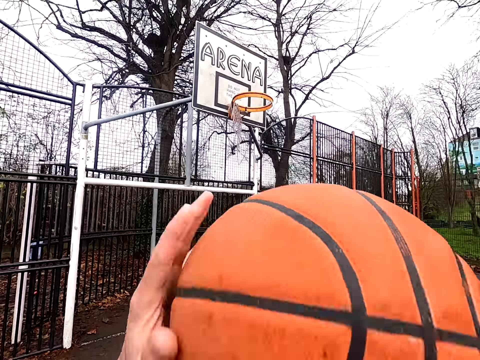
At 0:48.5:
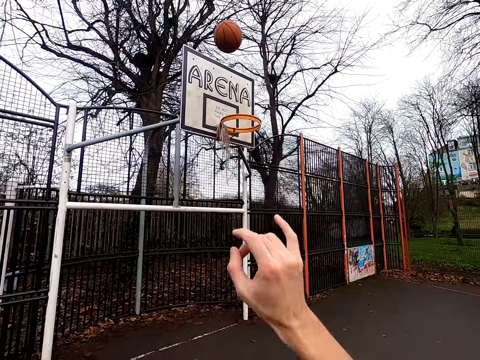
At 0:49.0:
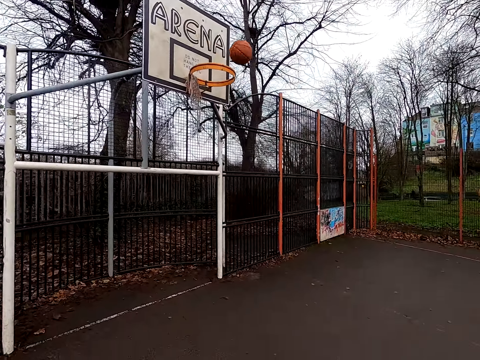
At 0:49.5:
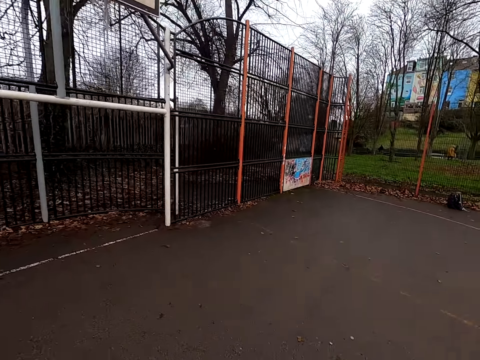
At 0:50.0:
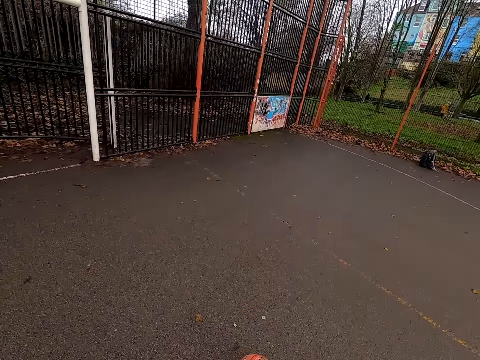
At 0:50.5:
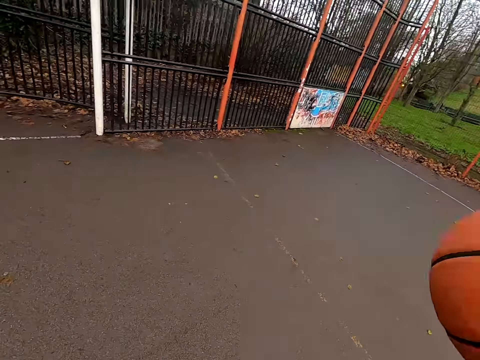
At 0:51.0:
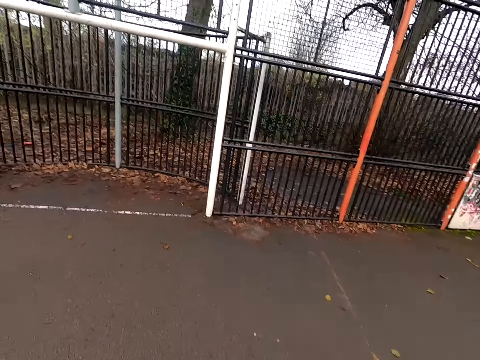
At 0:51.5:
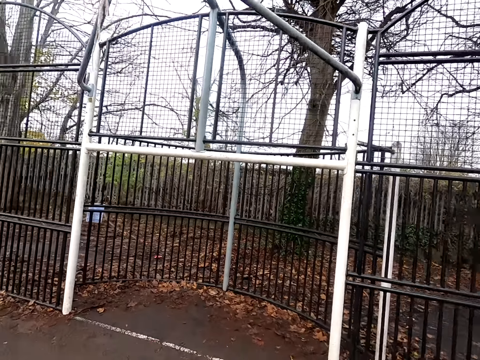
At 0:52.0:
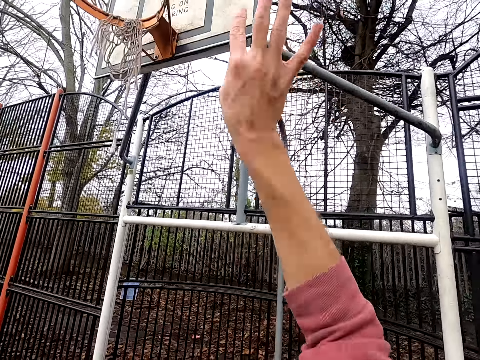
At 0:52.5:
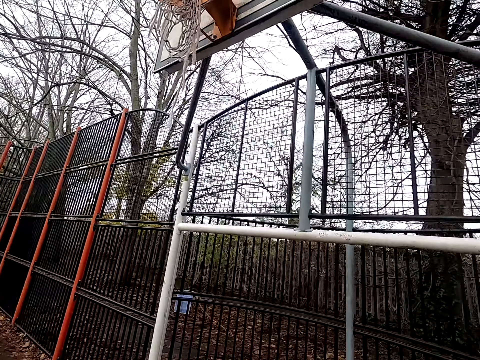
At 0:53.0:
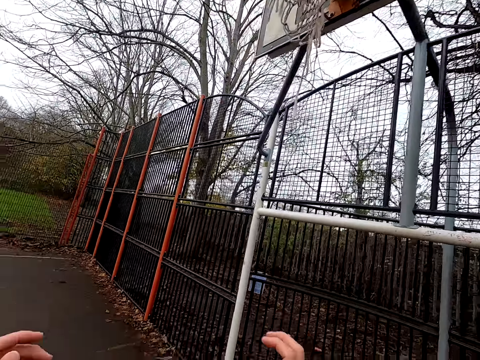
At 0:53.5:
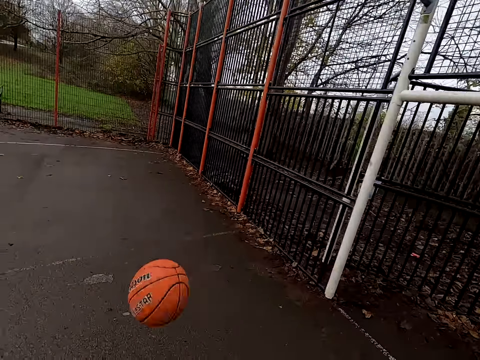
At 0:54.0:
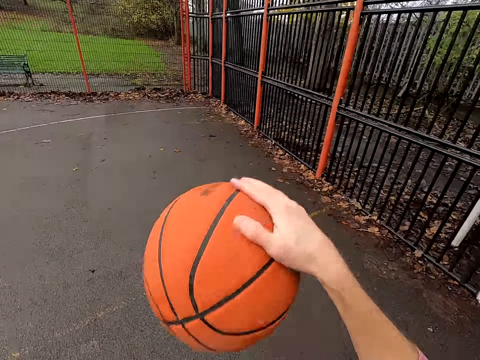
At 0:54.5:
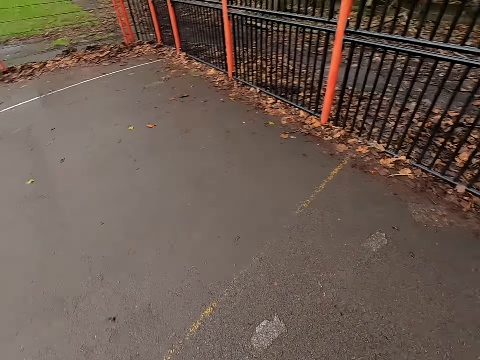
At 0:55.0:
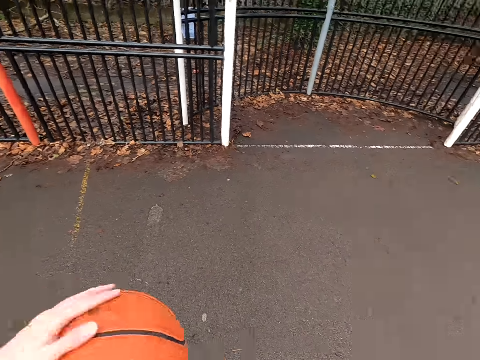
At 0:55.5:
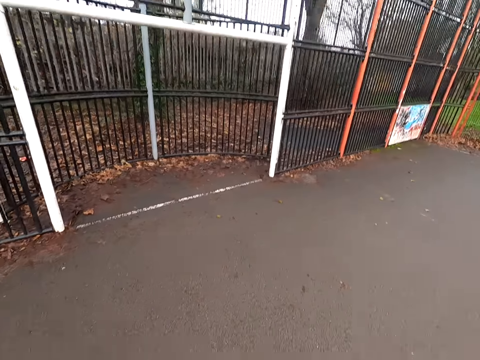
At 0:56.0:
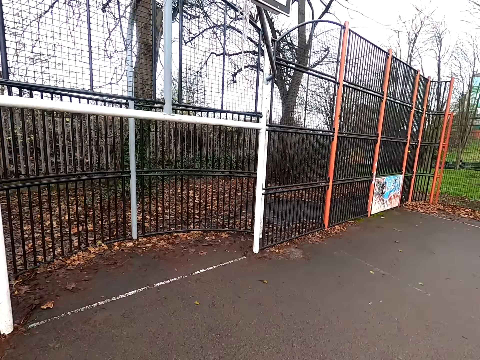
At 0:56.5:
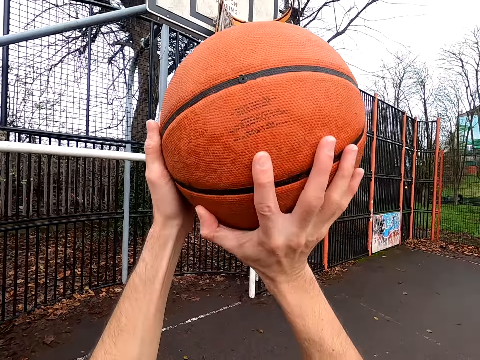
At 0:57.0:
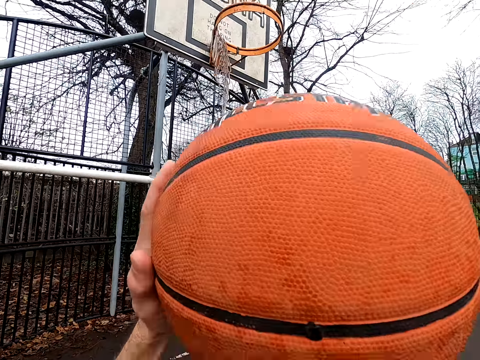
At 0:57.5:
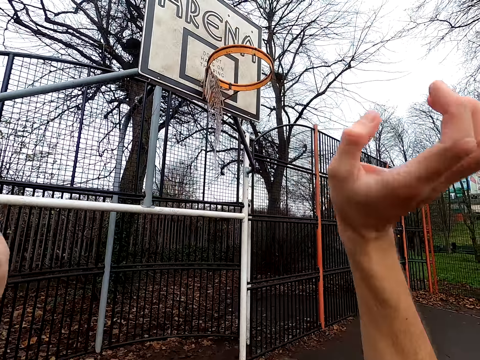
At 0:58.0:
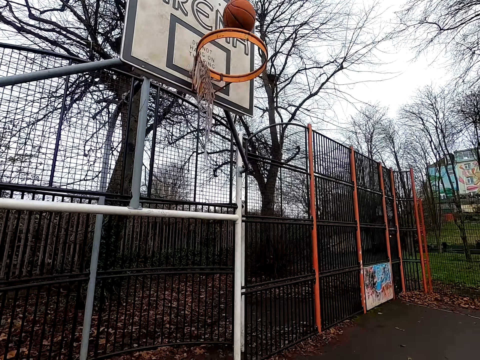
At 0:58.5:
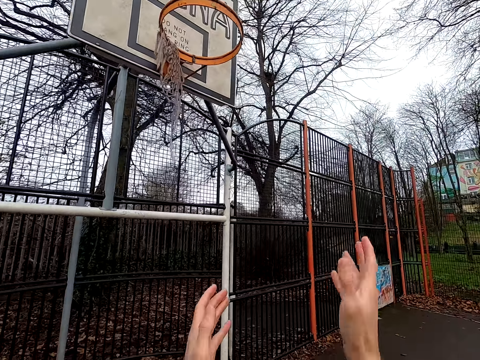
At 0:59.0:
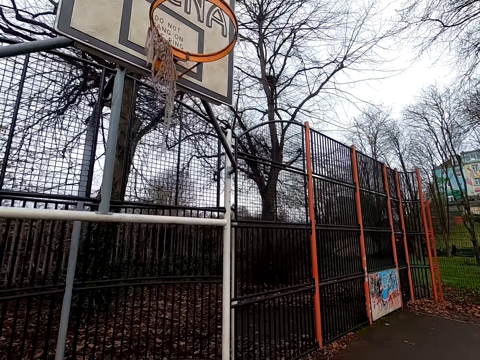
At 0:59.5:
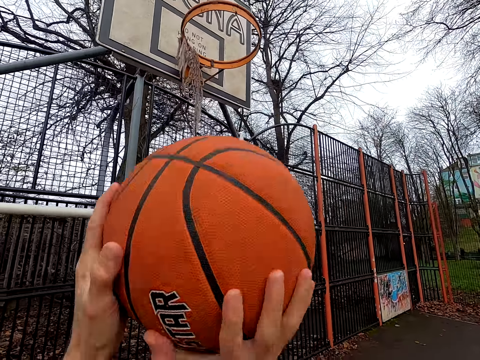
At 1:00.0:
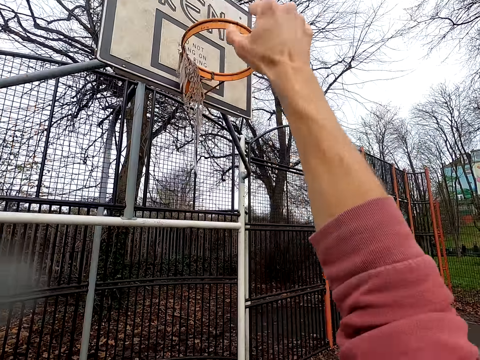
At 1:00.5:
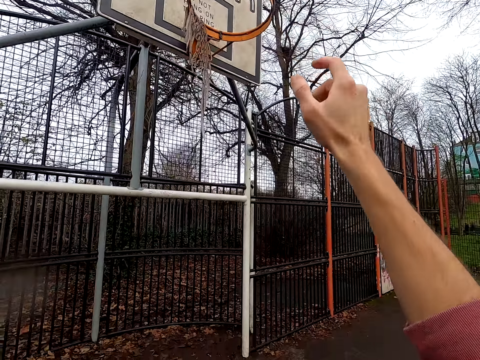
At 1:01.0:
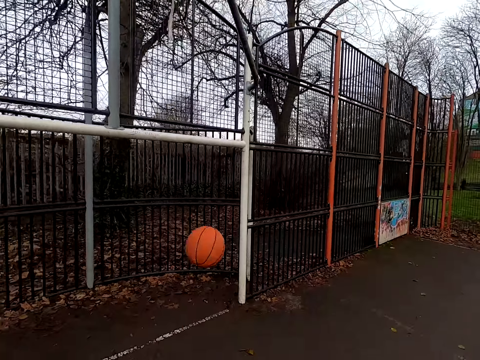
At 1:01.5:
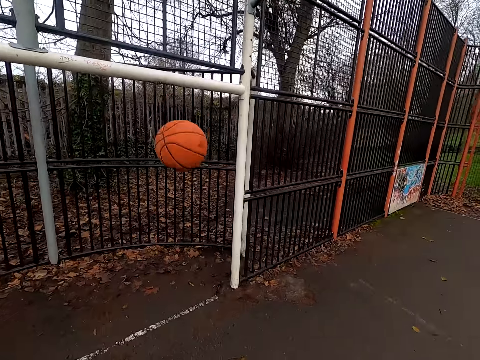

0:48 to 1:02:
The camera wearer shoots the ball. They take the ball and dribble the ball. They shoot the ball. They take the ball and dribble the ball. They shoot the ball. They take the ball and shoot the ball.

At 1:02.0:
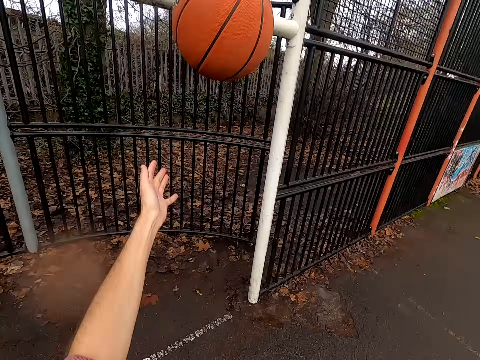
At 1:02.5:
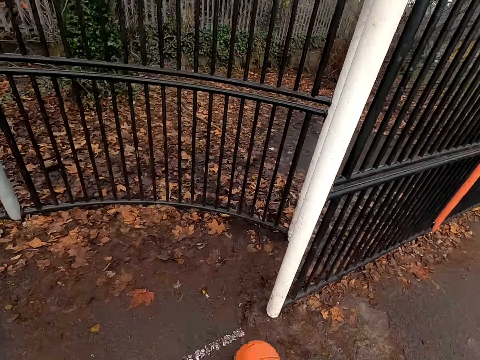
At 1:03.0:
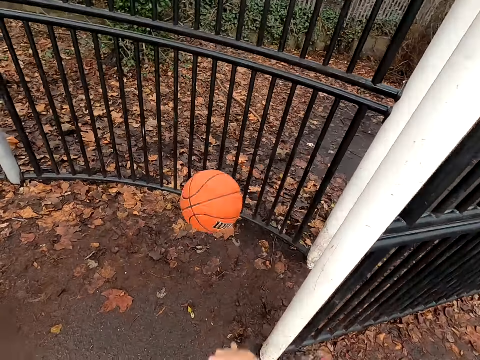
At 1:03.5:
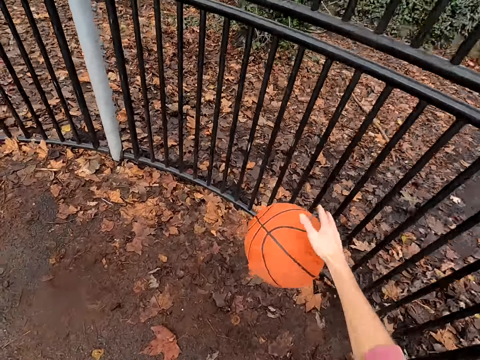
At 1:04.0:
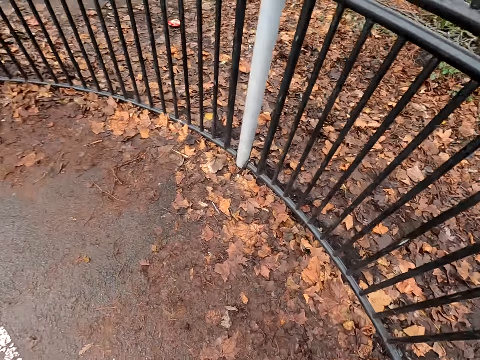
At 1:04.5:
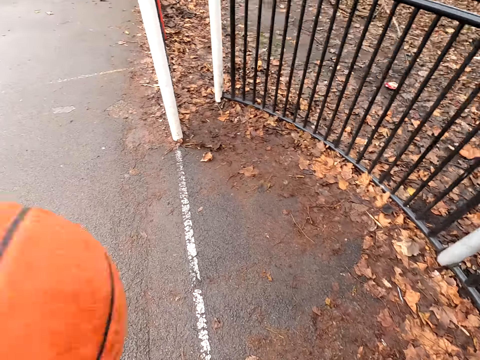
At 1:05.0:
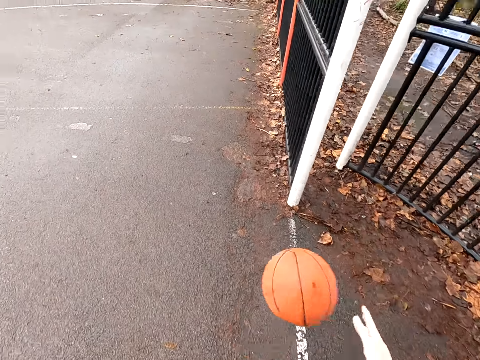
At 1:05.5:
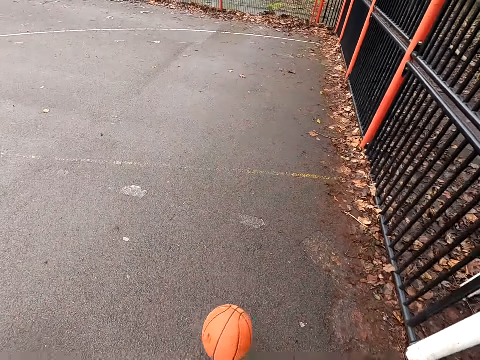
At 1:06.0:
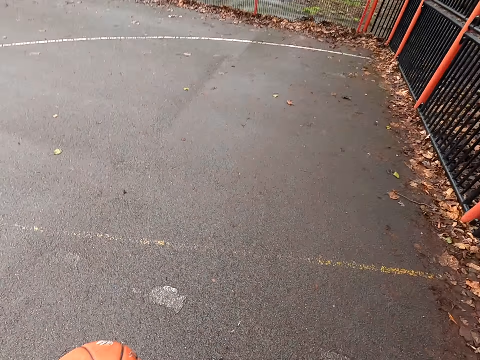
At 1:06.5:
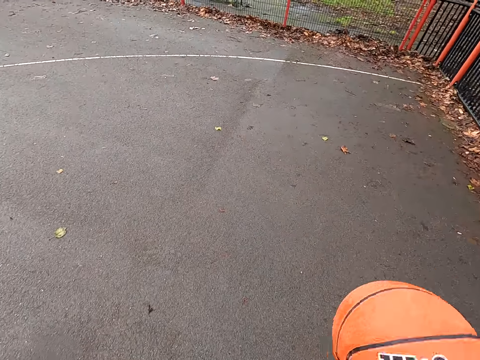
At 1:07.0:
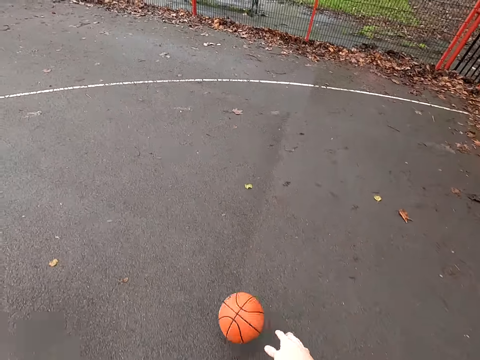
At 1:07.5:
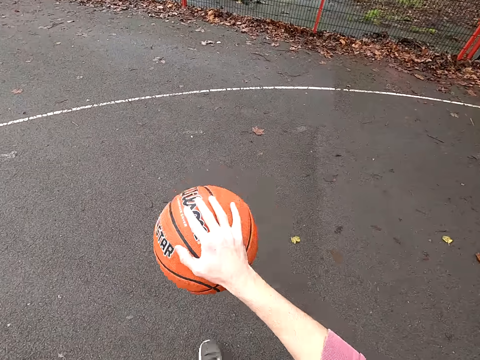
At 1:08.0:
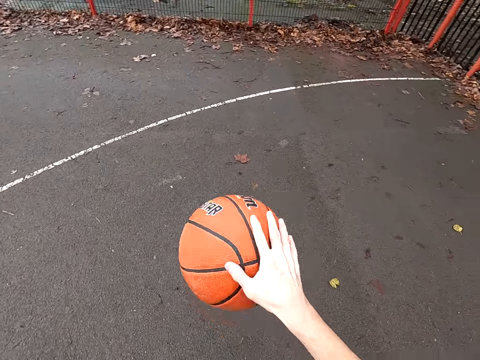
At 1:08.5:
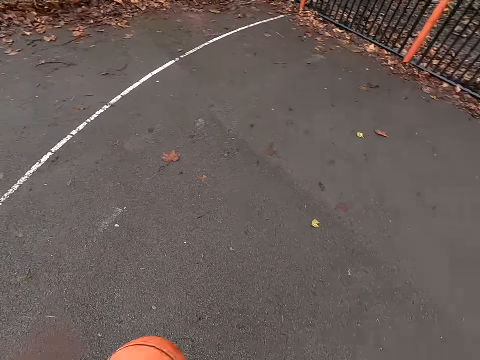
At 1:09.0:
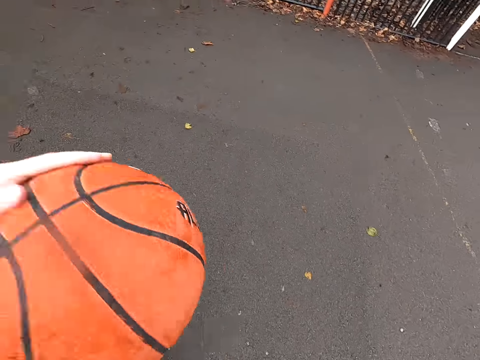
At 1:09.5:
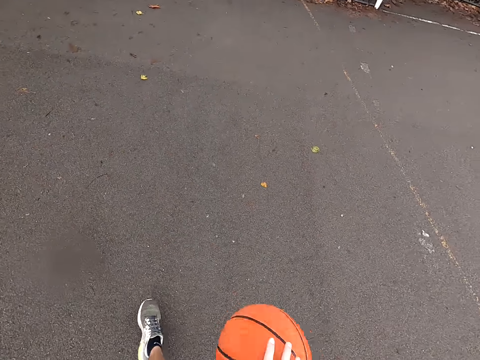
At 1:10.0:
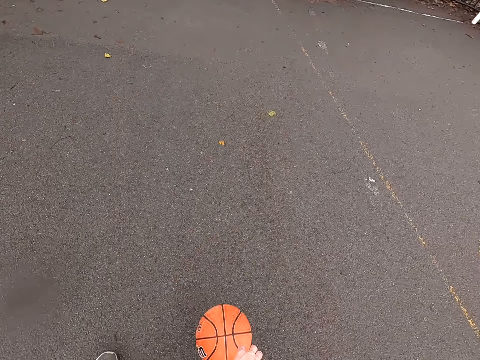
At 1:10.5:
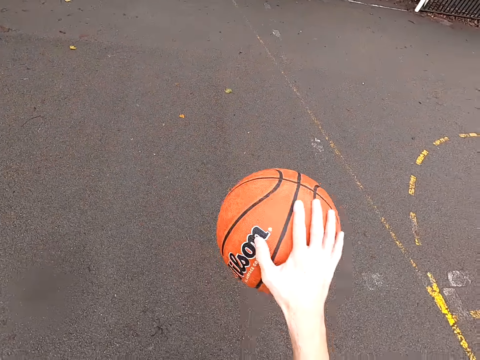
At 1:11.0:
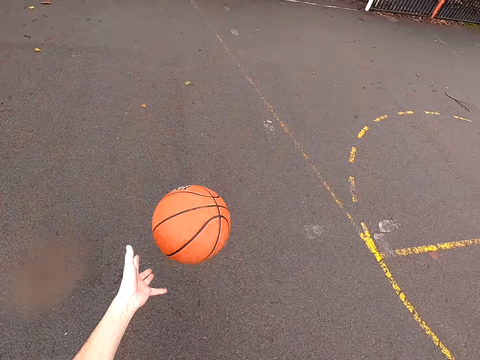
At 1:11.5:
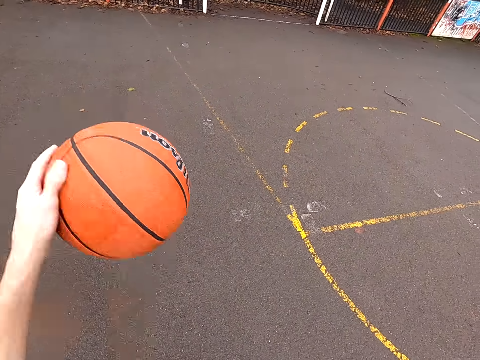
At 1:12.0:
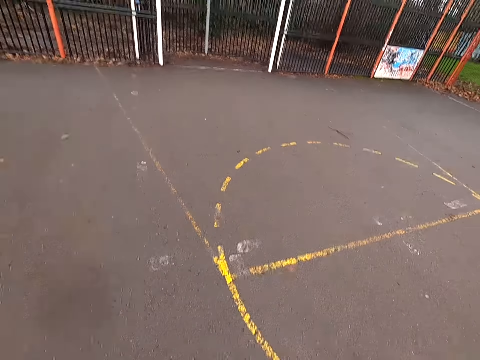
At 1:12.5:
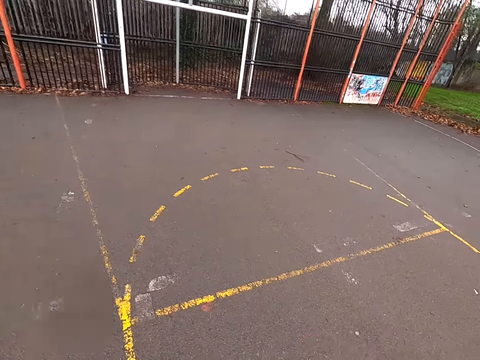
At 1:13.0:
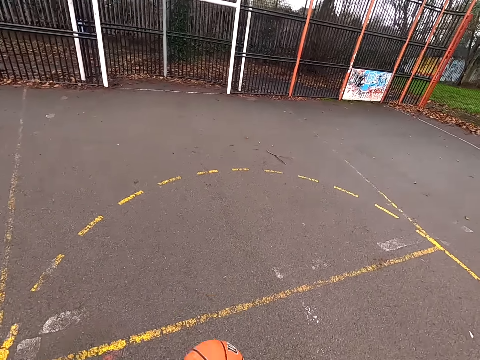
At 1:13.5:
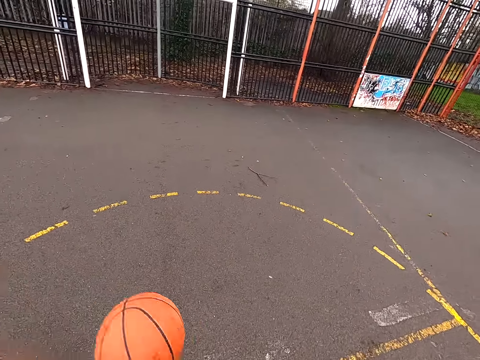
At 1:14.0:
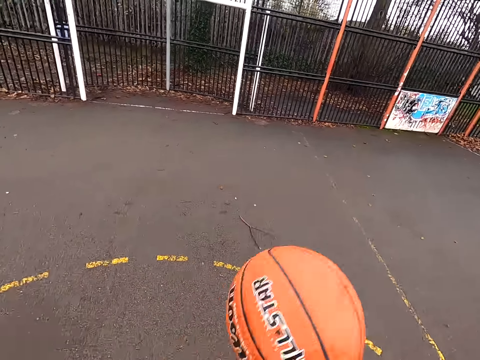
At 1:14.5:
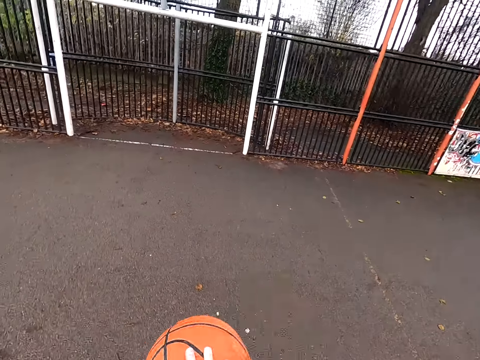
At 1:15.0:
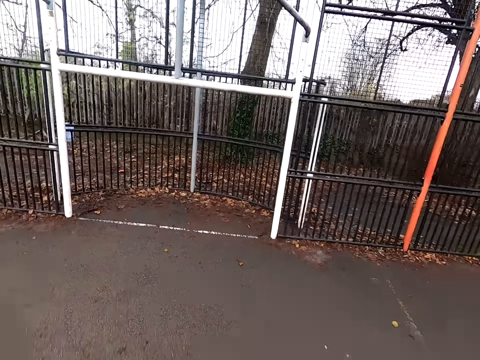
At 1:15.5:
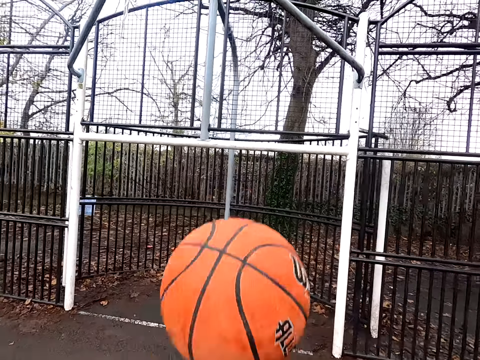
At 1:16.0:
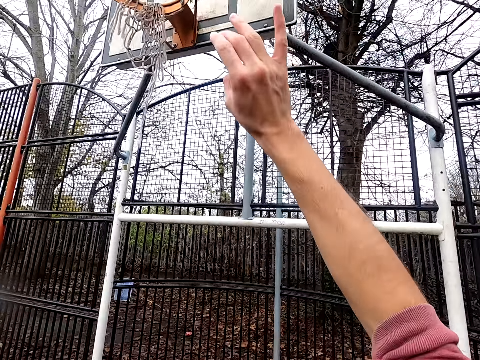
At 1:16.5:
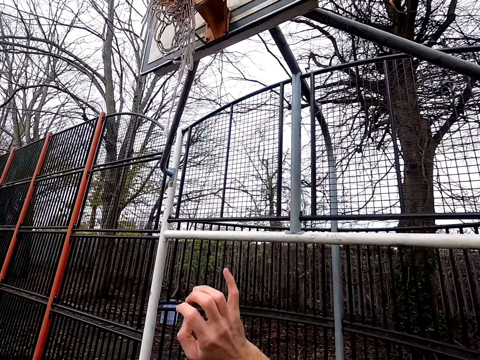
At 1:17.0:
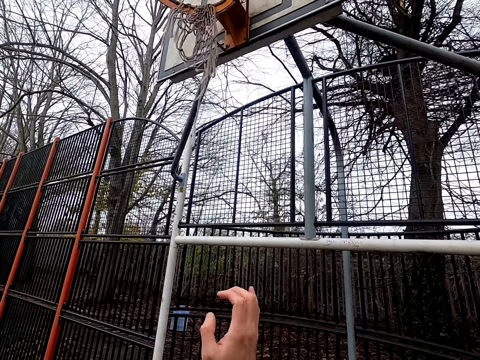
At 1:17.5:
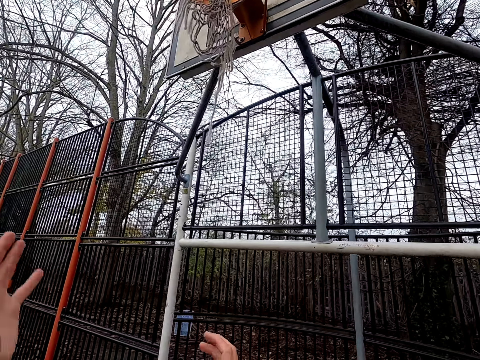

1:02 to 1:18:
The camera wearer walks around and bounces the ball. They take the ball, walk around and dribble the ball. They dribble the ball again. They shoot the ball.
